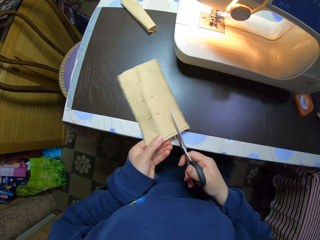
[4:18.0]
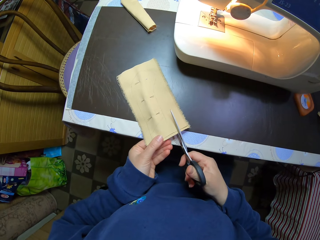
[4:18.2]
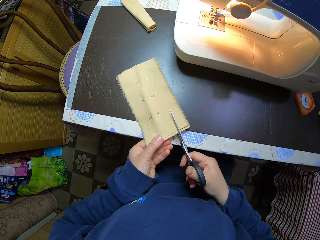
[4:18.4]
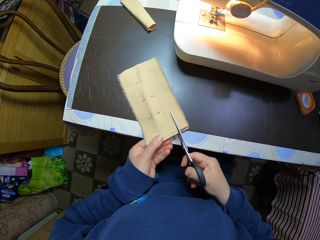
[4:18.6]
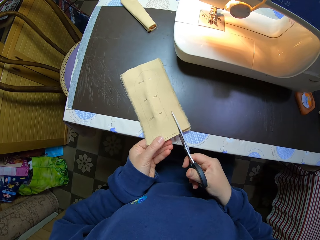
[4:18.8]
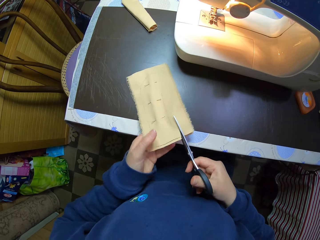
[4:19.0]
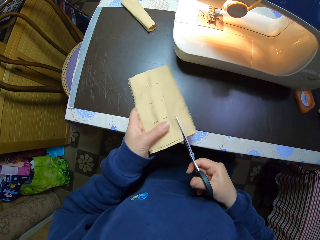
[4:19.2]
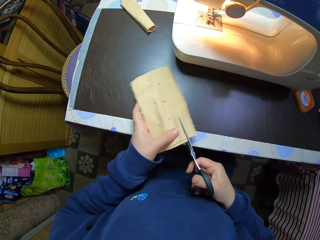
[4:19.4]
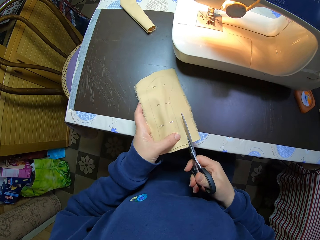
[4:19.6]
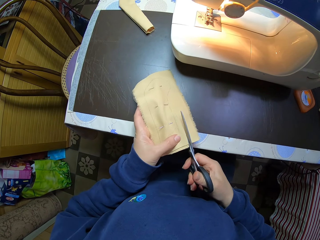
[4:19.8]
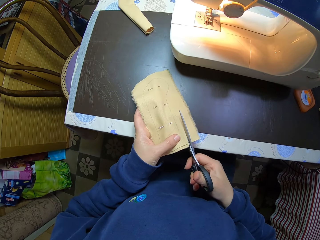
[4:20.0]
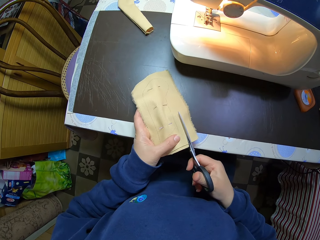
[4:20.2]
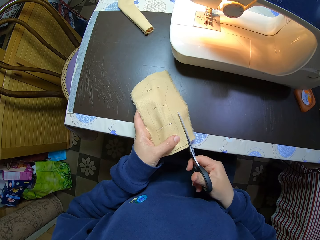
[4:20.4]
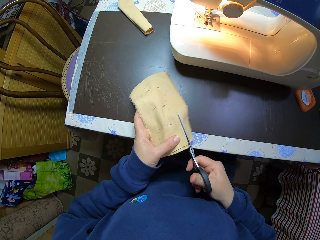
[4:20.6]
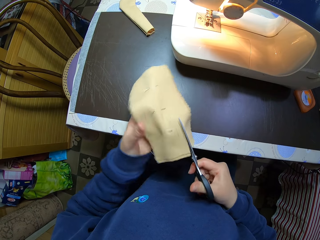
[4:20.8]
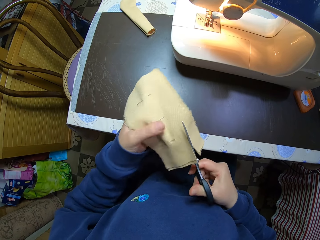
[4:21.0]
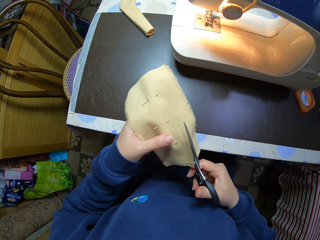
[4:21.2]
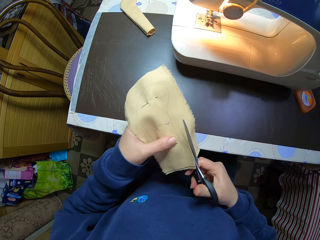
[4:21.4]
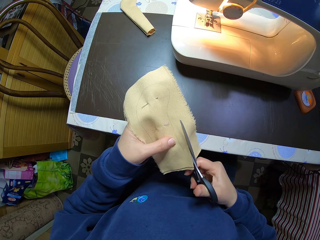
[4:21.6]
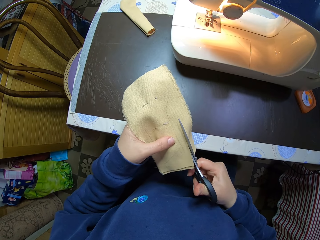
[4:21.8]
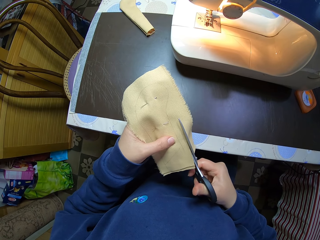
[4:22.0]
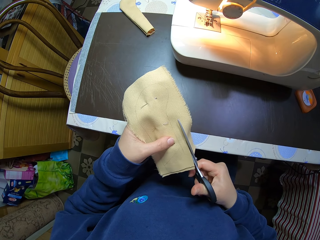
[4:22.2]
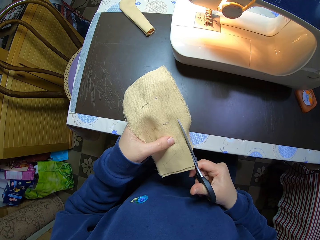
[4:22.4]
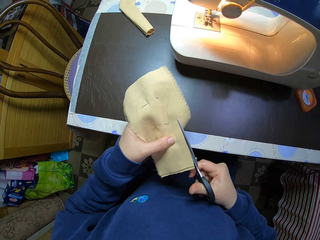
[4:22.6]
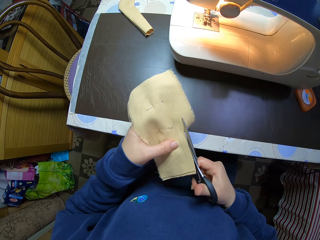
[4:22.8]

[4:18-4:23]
The camera wearer cuts the cloth with the scissors.

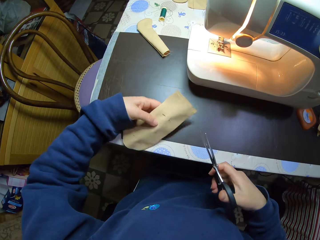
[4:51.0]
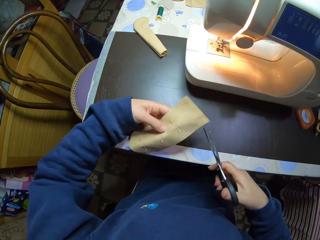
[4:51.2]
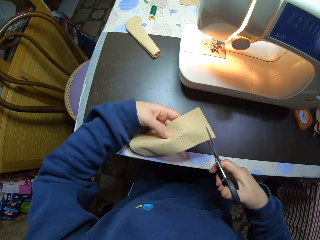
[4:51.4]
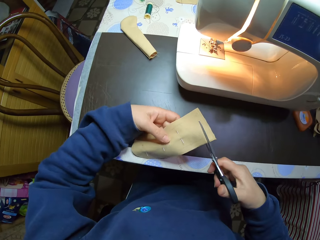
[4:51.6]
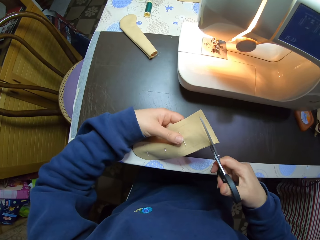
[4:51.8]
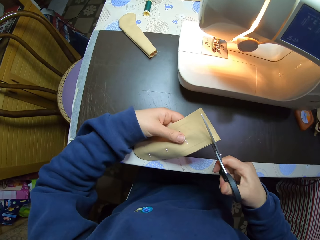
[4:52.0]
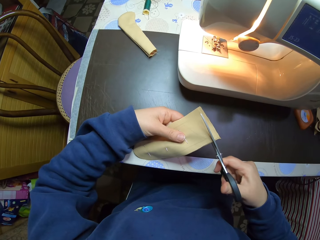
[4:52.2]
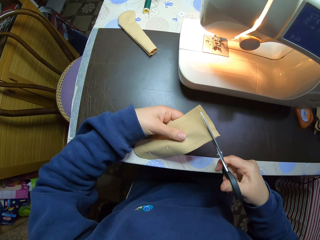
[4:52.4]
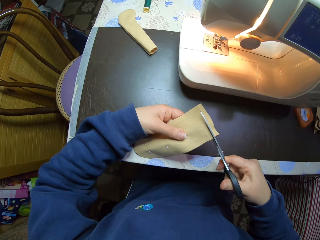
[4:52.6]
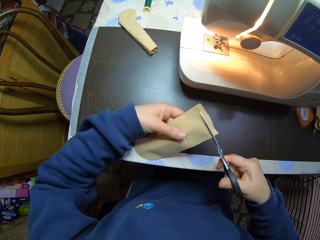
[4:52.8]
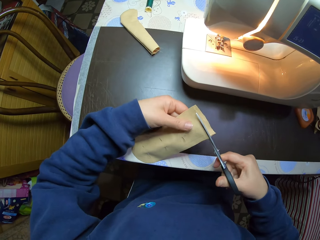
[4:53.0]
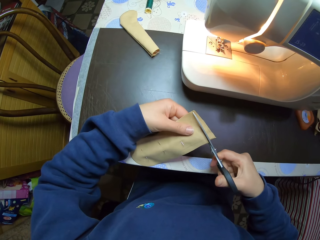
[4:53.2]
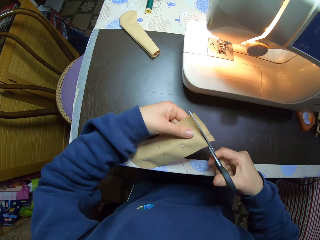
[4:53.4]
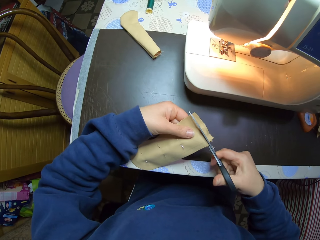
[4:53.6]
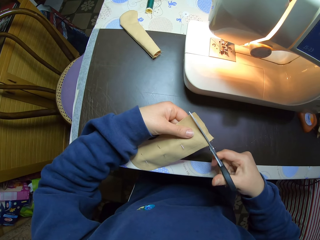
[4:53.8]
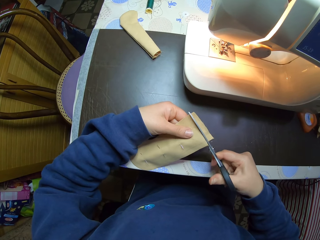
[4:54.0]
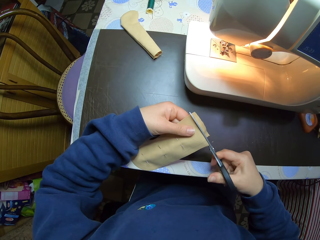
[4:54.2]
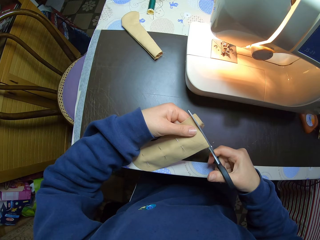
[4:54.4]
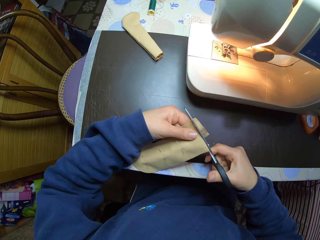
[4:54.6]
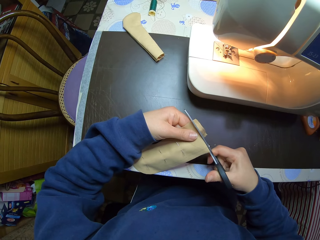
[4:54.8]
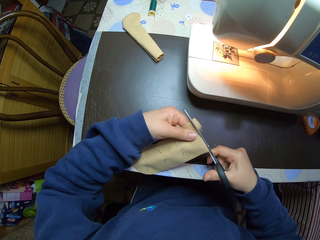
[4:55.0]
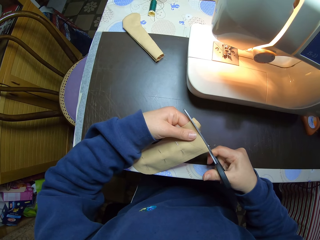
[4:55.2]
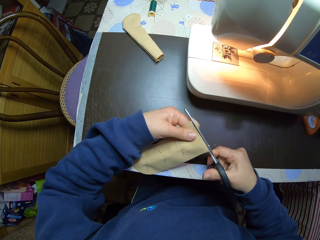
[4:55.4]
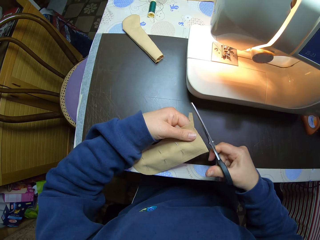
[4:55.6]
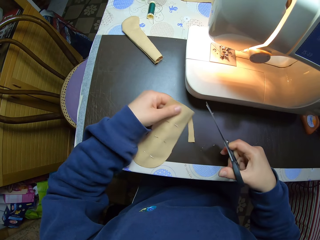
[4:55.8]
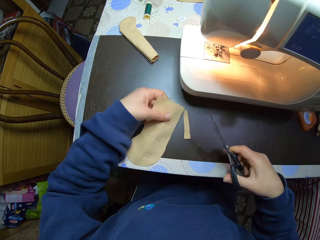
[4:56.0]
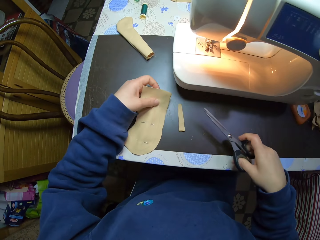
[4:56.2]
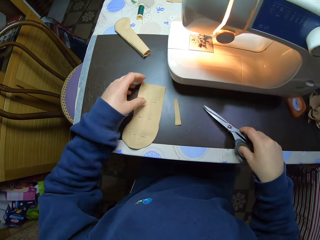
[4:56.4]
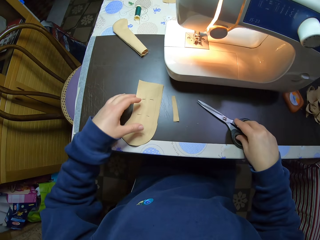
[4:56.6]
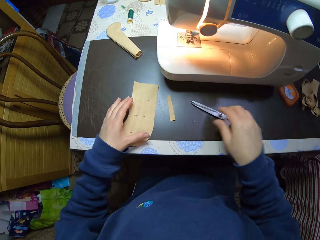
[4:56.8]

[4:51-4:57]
The camera wearer picks the fabric. She cuts another part of the fabric with the scissors. She drops the scrap and the fabric on the table. She drops the scissors in her right hand on the table.

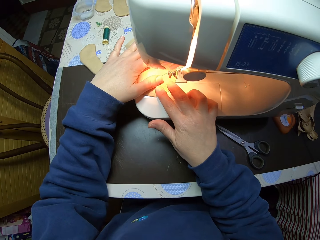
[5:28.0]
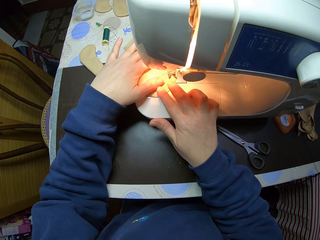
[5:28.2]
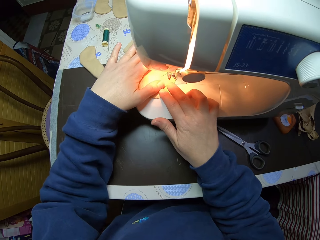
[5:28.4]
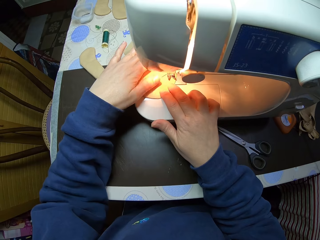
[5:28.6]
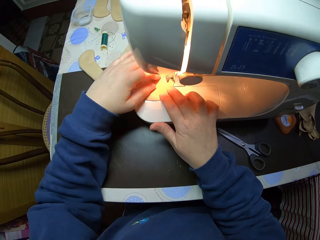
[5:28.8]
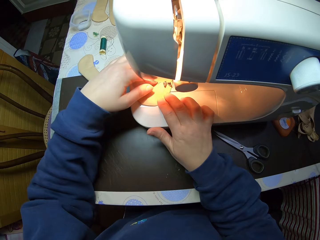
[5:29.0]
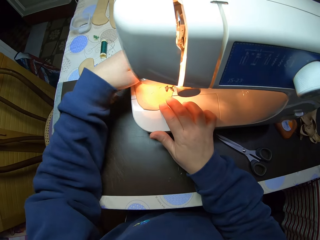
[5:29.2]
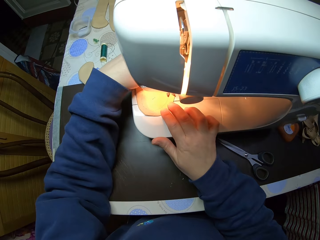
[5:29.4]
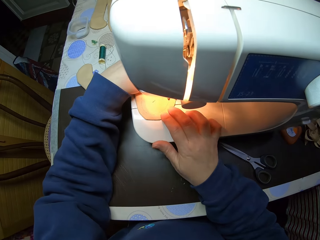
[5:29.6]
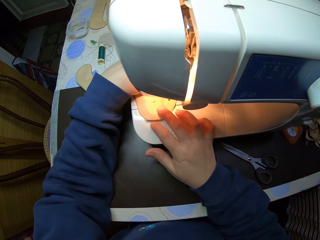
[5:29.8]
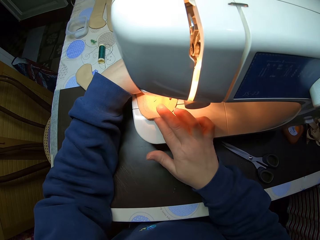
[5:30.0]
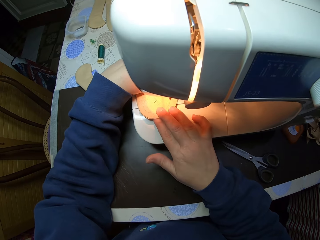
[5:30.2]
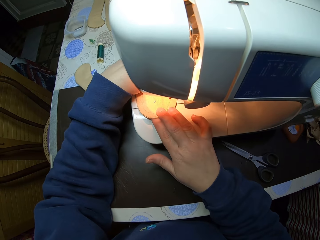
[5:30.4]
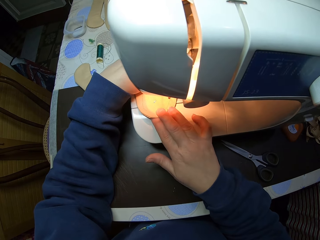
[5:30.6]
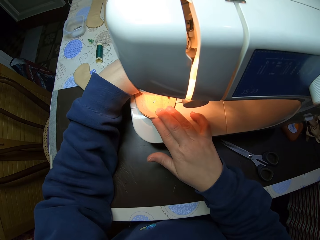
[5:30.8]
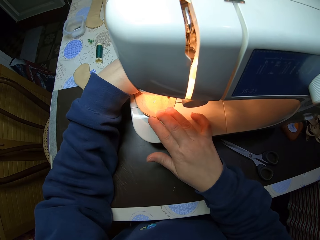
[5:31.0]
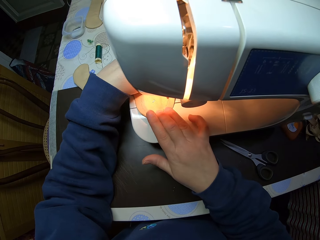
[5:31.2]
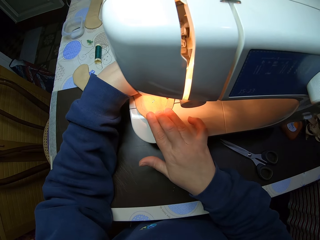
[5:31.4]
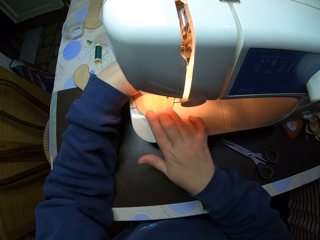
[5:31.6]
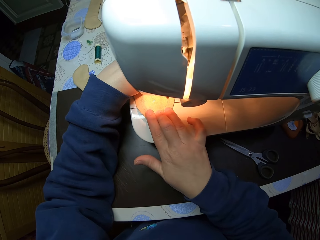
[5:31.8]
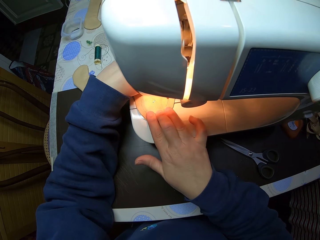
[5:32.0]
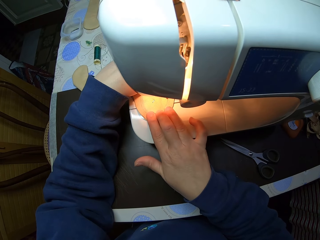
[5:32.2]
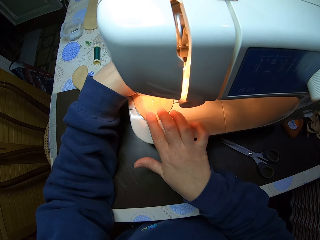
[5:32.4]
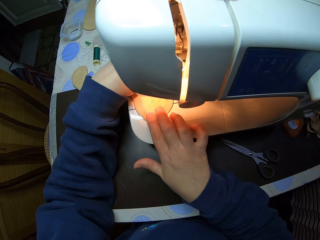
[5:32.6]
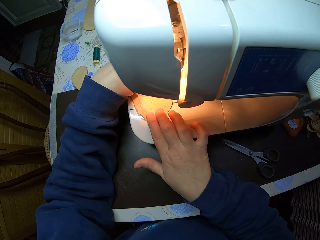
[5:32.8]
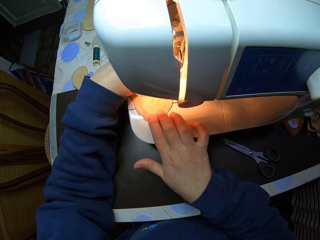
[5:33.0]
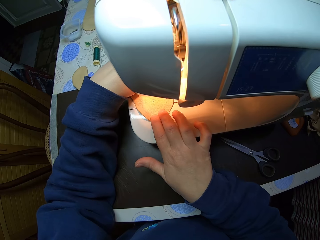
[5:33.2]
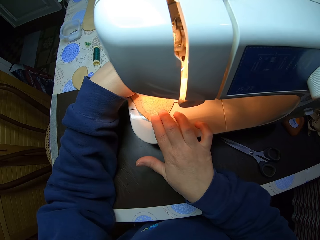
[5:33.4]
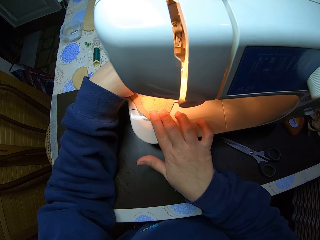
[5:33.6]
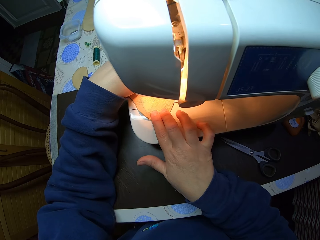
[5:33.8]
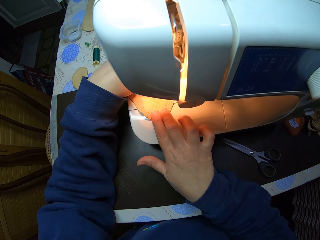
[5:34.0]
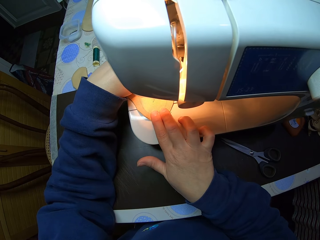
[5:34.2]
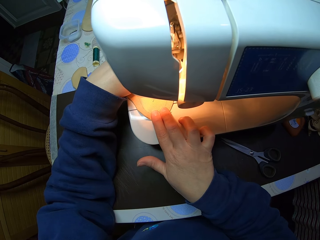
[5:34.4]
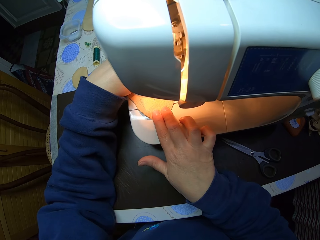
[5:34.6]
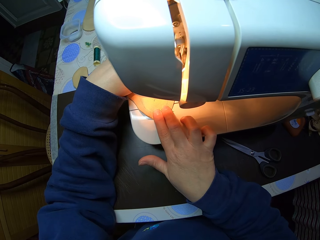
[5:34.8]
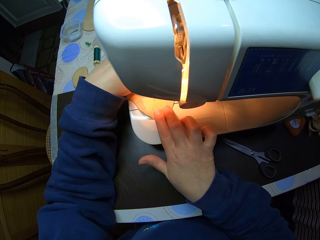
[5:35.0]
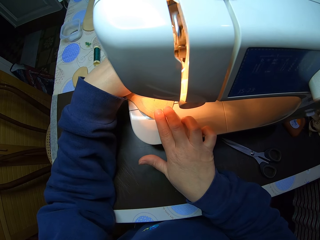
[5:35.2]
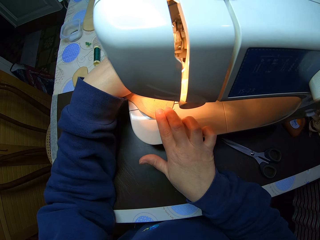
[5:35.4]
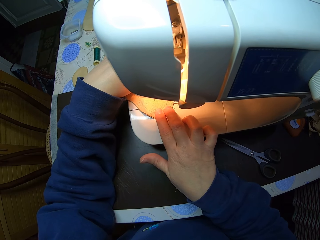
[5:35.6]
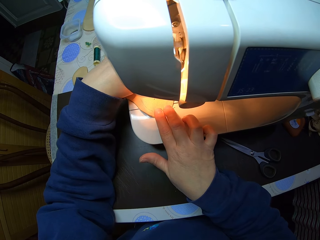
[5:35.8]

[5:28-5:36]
The camera wearer holds the fabric on the other side of the needle. They continue sewing the fabric with the sewing machine.

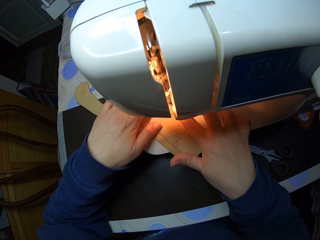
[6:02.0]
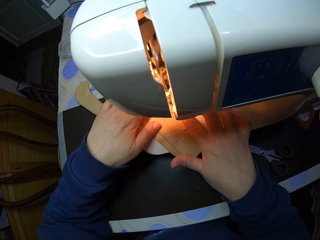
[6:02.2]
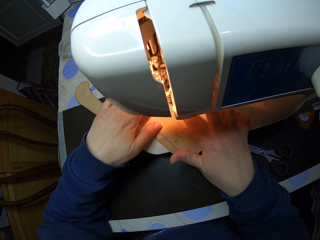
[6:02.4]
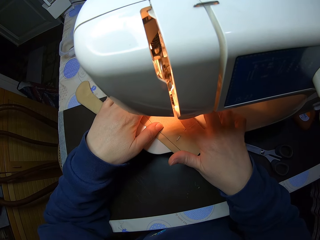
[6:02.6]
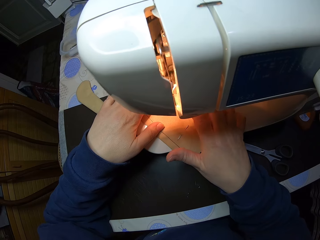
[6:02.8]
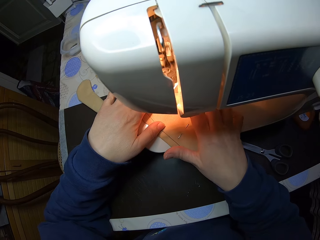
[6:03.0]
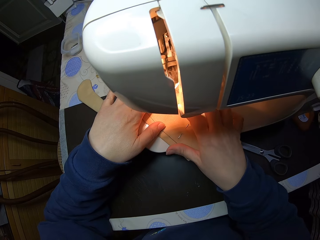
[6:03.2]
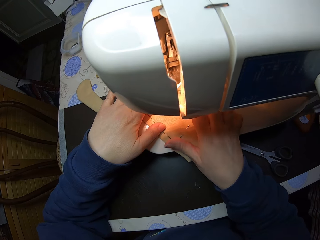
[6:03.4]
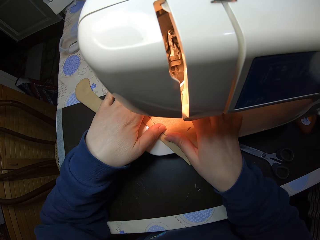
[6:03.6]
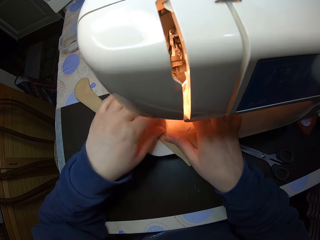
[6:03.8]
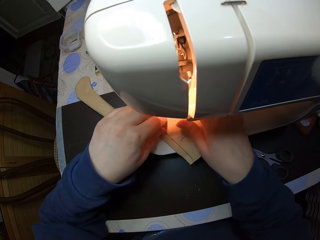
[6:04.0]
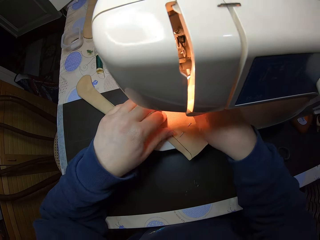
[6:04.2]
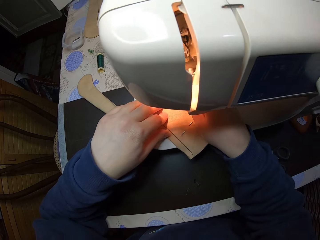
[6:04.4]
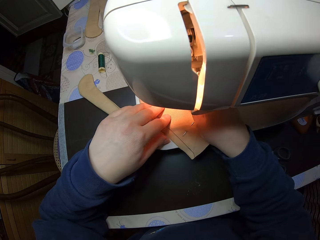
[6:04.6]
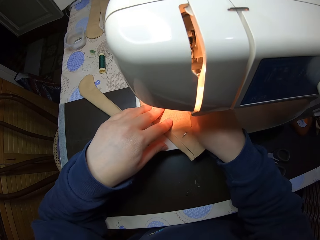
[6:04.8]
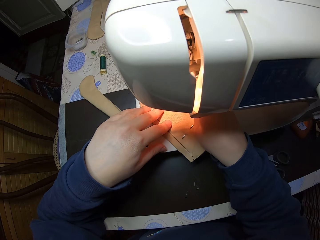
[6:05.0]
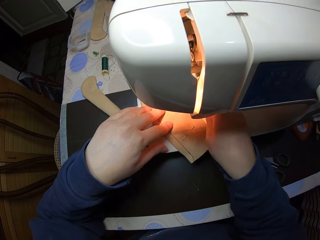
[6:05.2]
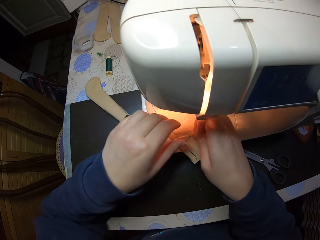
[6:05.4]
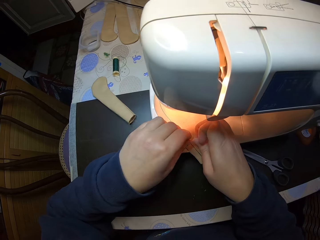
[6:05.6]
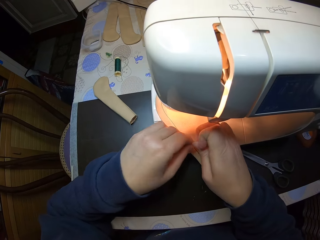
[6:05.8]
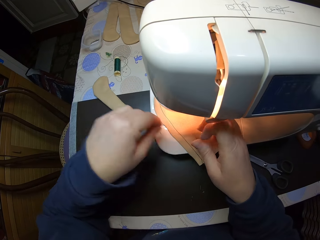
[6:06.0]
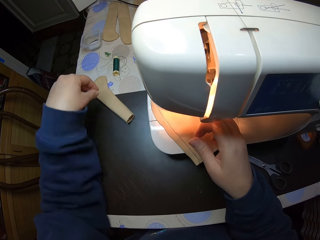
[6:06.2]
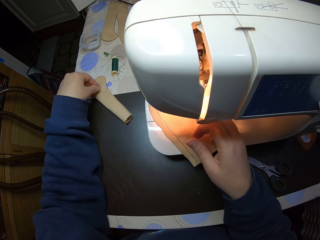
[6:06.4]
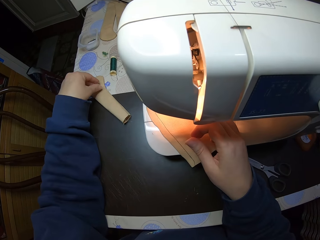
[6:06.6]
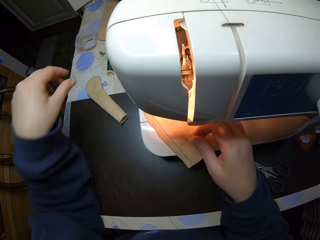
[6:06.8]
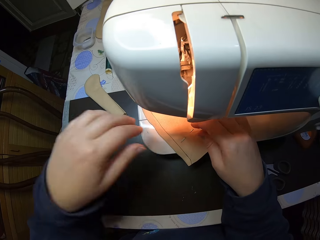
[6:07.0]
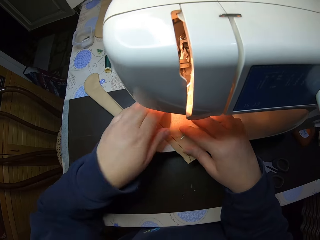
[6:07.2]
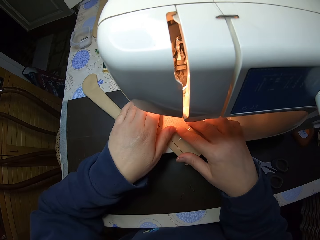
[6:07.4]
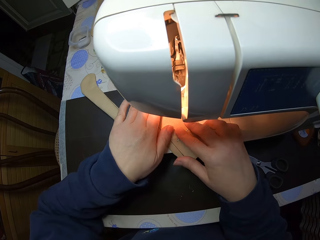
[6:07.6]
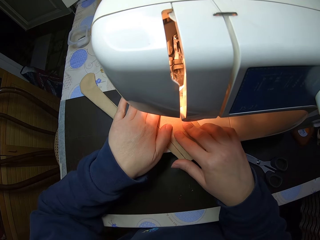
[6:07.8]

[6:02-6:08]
The camera wearer removes a first needle from the fabric. They drop the needle on the table. They continue sewing the fabric with the sewing machine. They hold the fabric.
